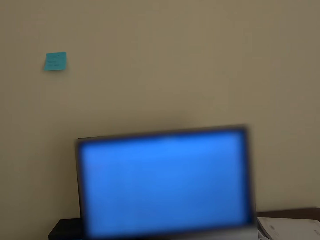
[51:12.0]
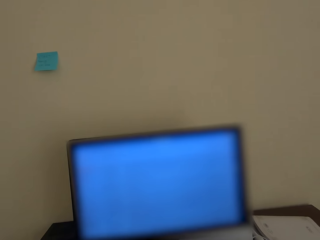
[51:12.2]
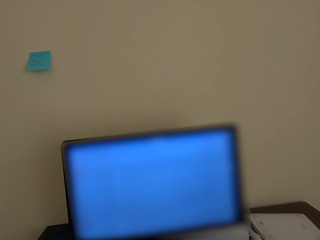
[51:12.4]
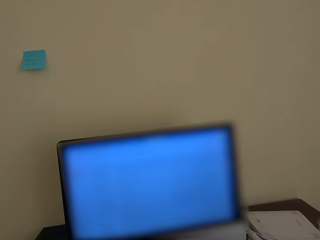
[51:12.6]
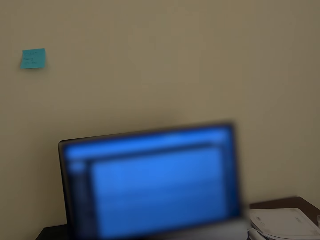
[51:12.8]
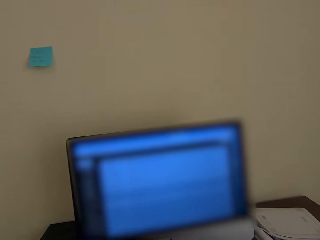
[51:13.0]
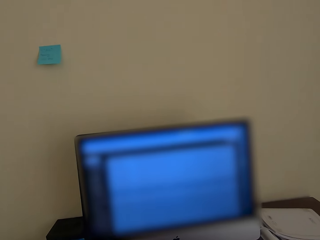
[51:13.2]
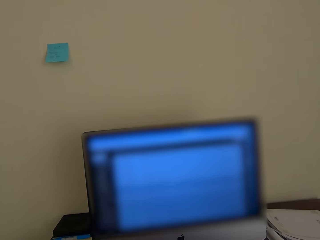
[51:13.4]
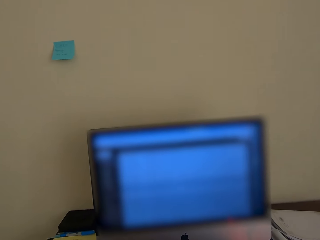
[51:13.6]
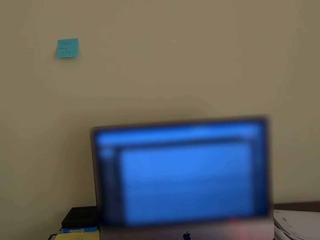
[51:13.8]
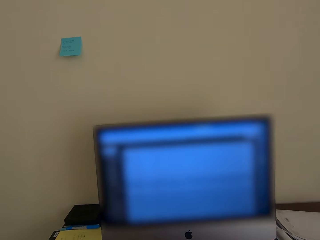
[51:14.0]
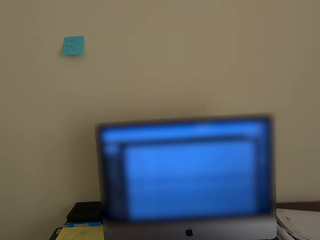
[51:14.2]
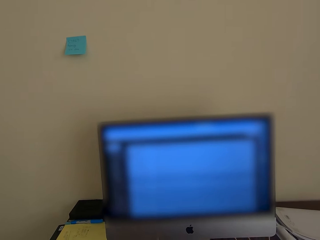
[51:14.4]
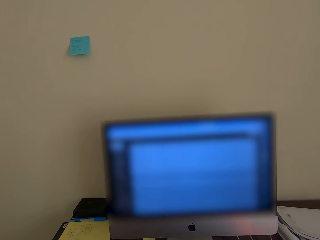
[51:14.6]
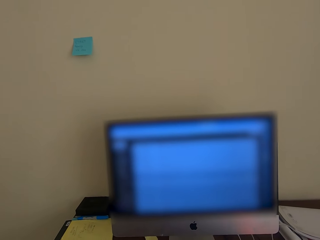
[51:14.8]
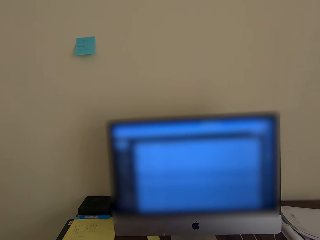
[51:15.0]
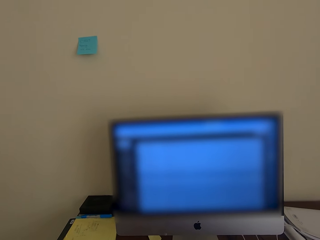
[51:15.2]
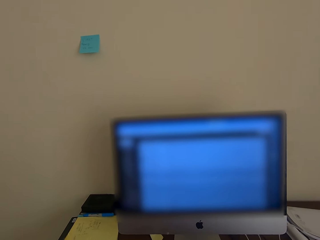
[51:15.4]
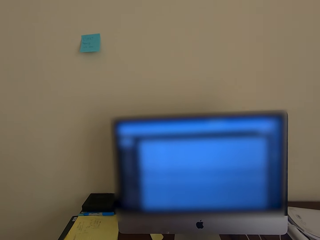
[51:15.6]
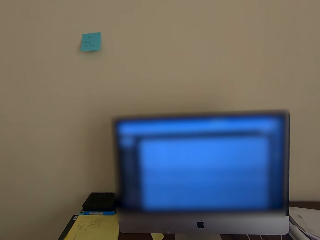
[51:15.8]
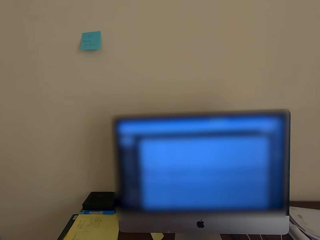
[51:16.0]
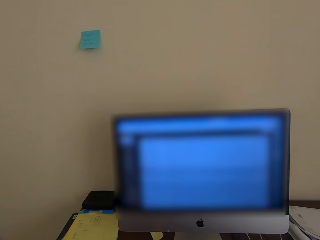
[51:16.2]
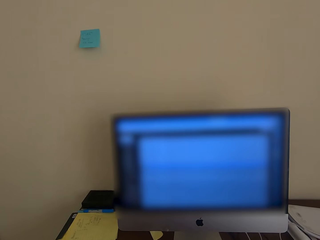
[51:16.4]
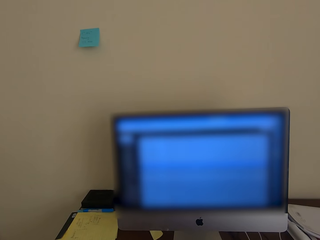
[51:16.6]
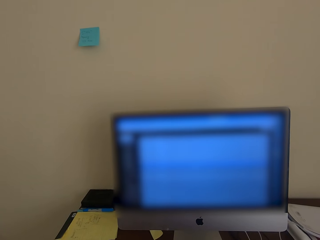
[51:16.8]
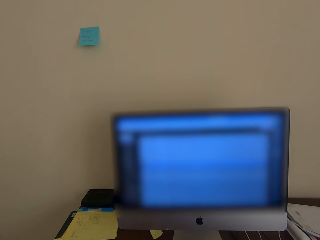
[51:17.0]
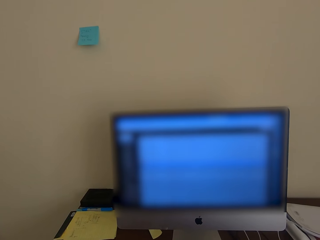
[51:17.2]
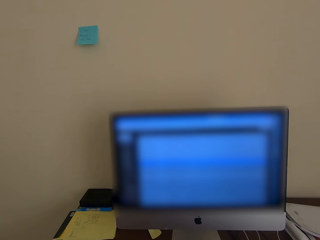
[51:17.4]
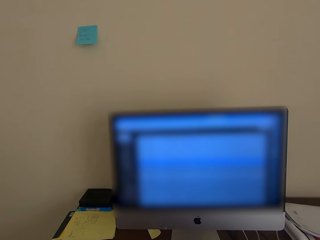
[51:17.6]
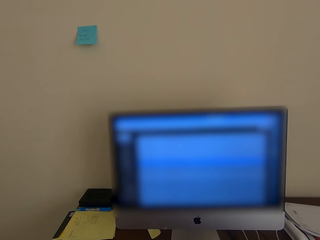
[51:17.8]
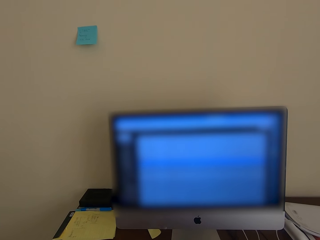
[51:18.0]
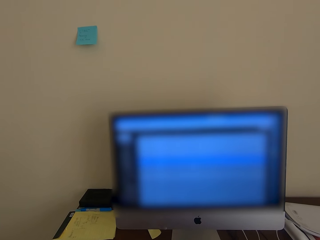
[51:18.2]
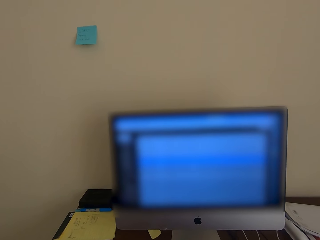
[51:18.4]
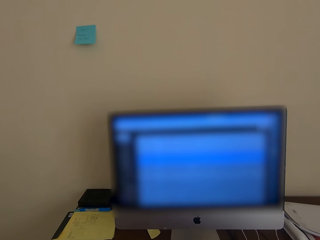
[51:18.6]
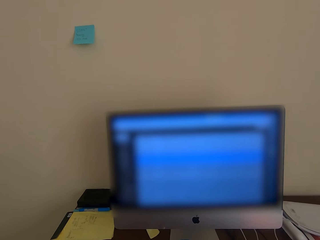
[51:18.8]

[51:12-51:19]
The camera wearer types on the keyboard. They check the desktop.

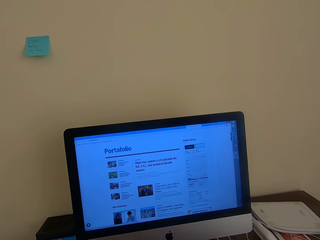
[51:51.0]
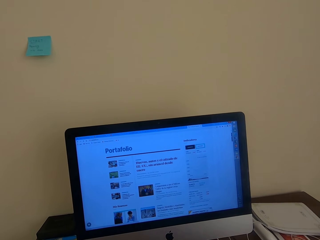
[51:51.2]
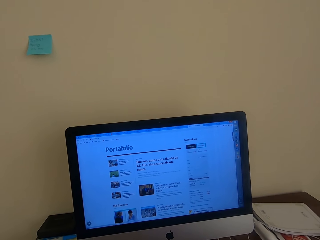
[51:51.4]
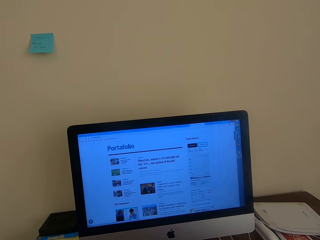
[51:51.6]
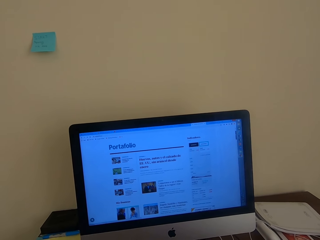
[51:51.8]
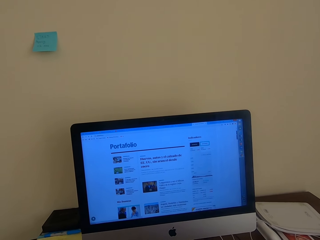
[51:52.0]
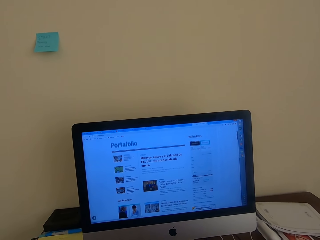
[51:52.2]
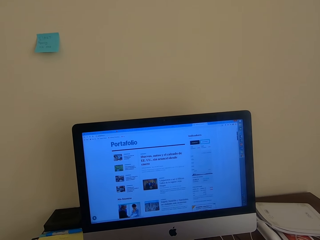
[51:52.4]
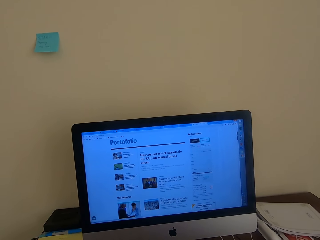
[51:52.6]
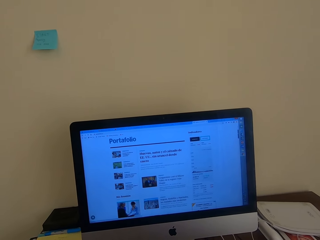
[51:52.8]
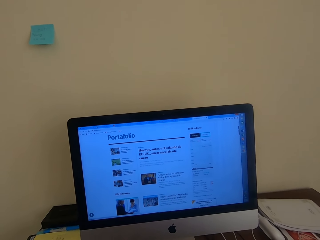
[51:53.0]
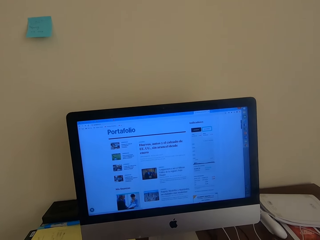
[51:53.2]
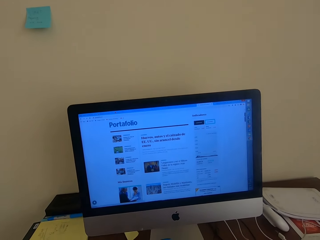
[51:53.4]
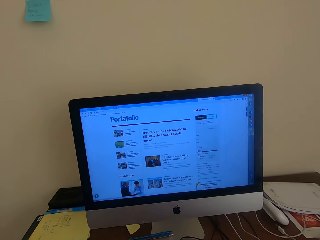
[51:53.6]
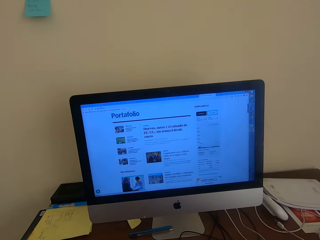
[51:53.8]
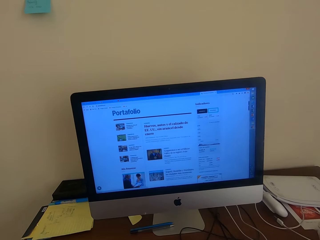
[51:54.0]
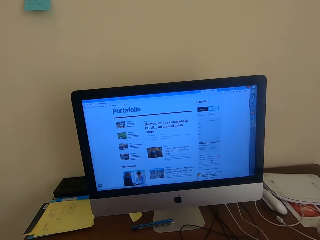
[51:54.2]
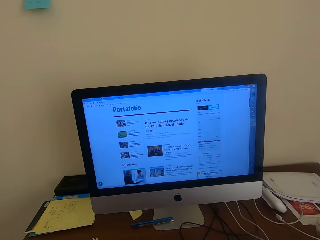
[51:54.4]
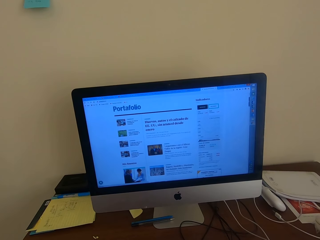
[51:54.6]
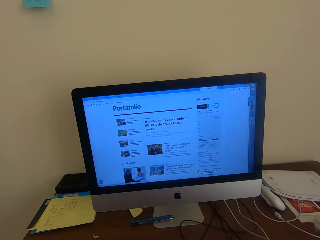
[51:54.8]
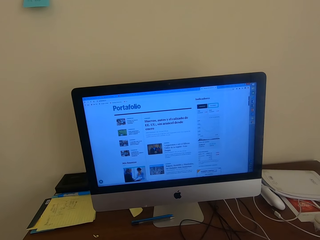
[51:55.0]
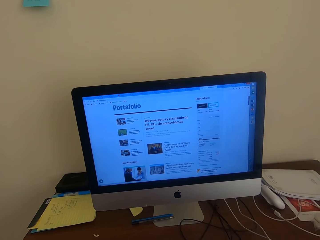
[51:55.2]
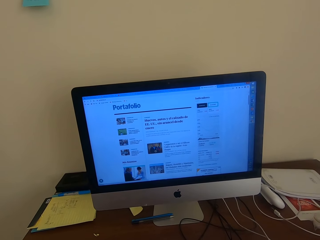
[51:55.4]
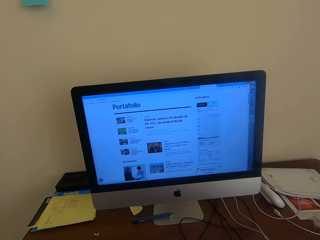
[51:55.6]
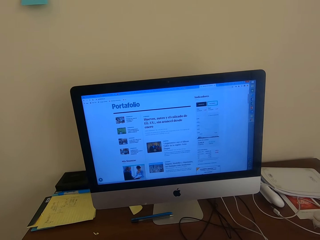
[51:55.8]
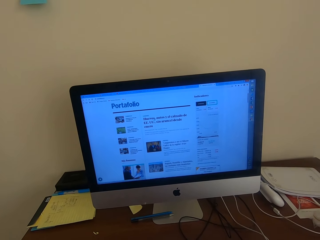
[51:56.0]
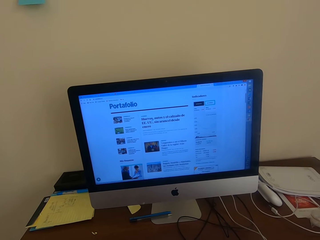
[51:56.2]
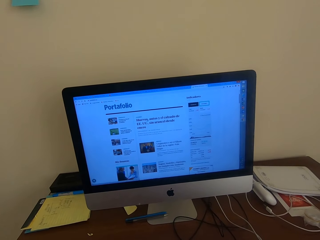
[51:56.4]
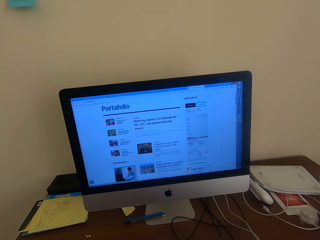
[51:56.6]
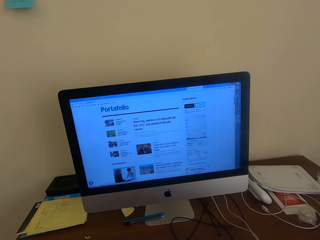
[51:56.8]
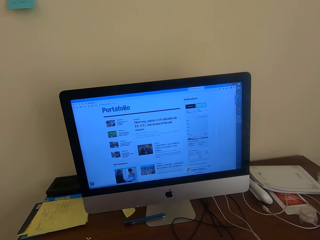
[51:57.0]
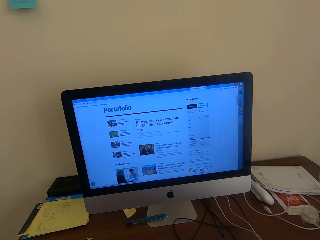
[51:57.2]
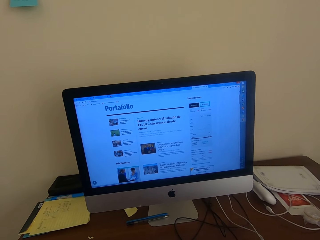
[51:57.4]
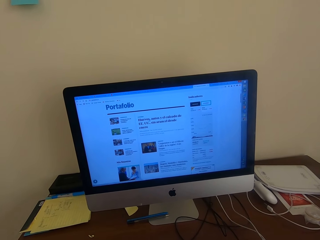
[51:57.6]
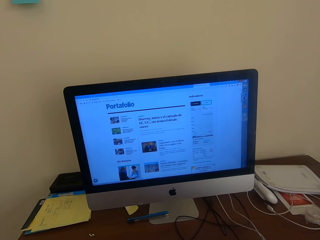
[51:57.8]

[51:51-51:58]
The camera wearer checks the desktop.

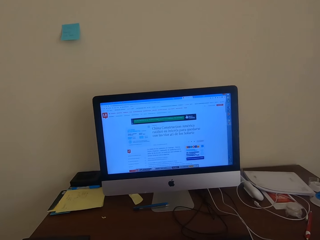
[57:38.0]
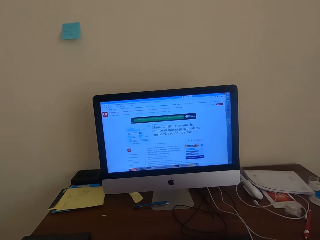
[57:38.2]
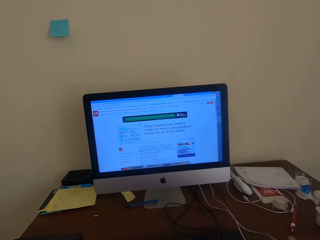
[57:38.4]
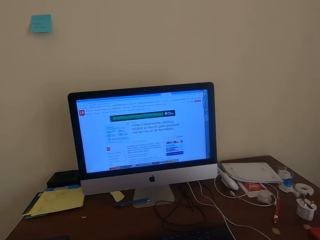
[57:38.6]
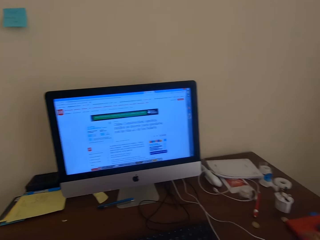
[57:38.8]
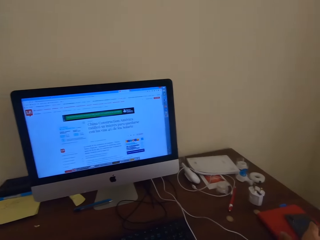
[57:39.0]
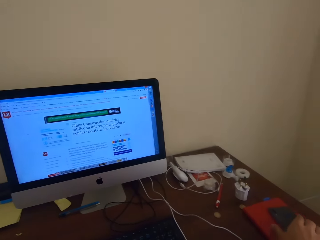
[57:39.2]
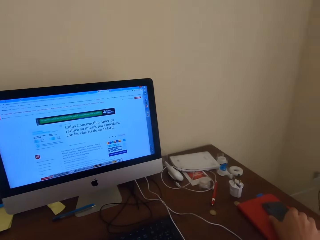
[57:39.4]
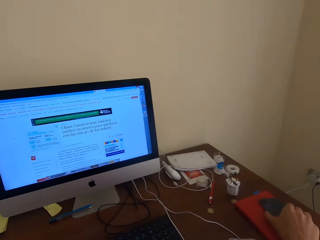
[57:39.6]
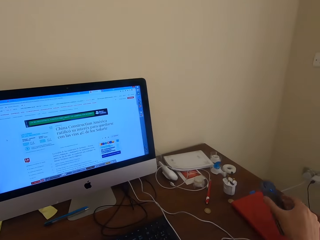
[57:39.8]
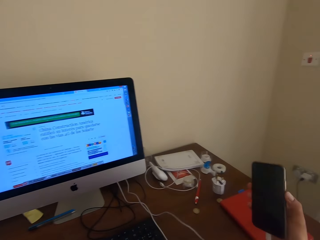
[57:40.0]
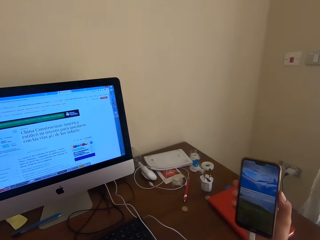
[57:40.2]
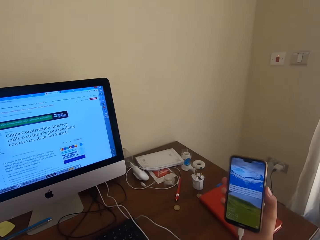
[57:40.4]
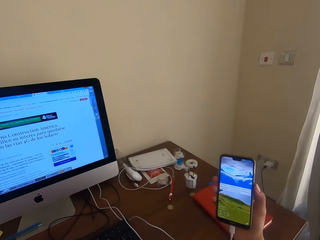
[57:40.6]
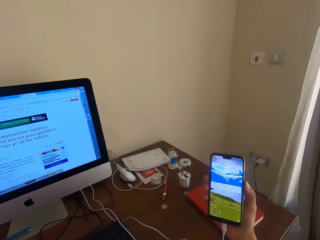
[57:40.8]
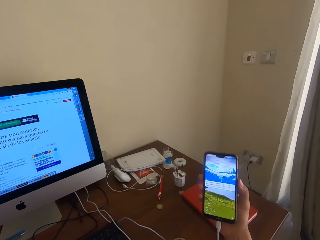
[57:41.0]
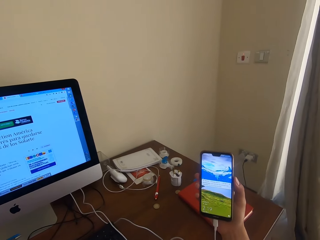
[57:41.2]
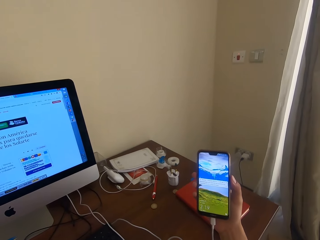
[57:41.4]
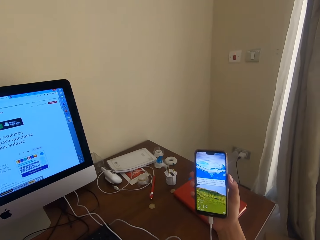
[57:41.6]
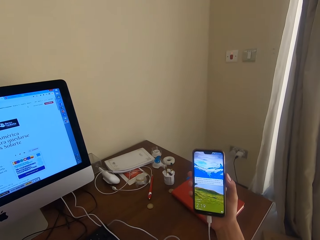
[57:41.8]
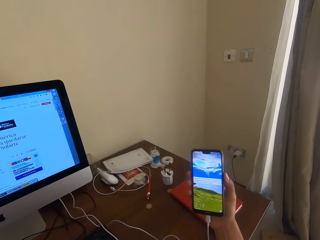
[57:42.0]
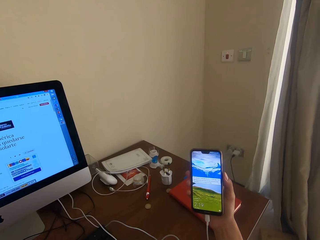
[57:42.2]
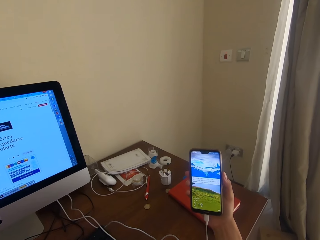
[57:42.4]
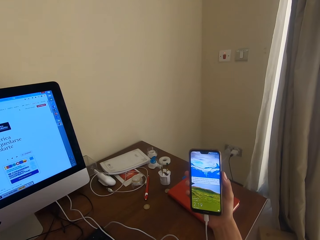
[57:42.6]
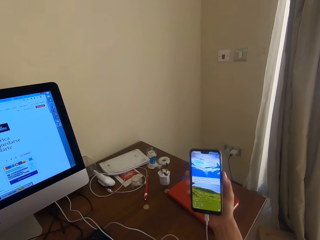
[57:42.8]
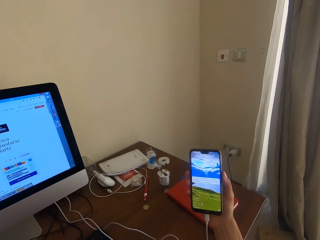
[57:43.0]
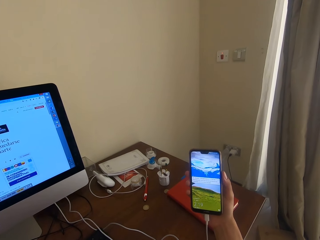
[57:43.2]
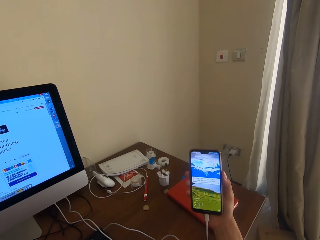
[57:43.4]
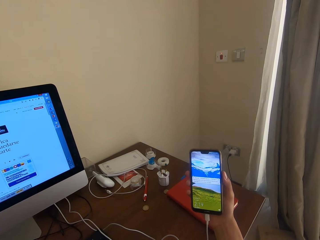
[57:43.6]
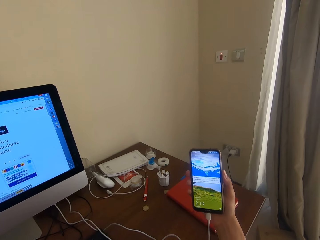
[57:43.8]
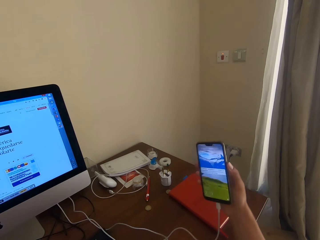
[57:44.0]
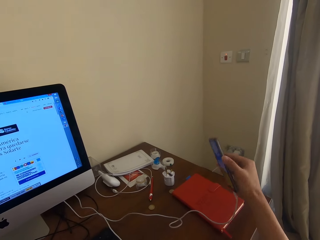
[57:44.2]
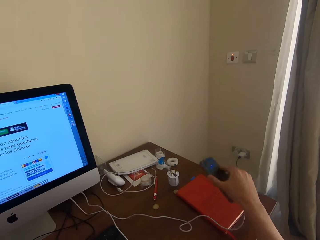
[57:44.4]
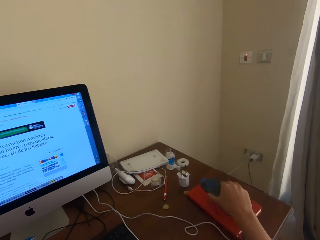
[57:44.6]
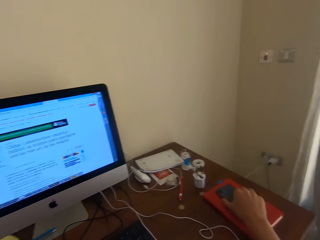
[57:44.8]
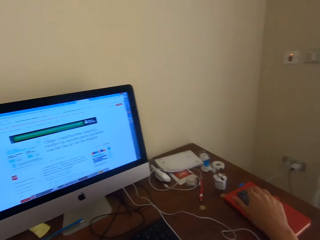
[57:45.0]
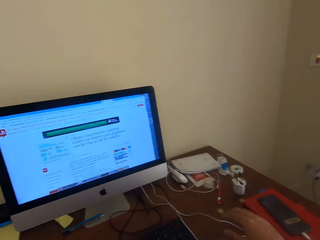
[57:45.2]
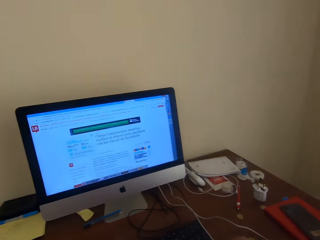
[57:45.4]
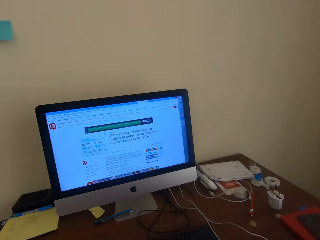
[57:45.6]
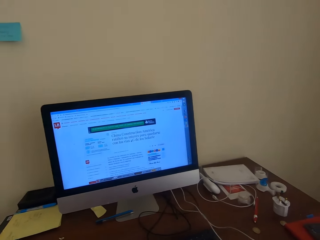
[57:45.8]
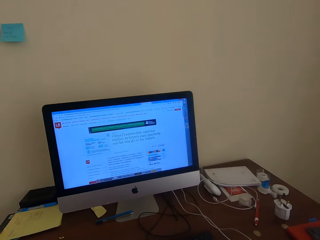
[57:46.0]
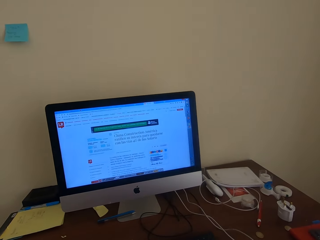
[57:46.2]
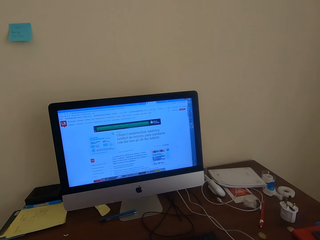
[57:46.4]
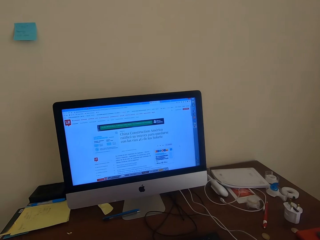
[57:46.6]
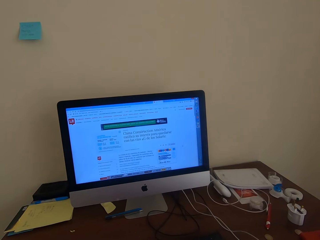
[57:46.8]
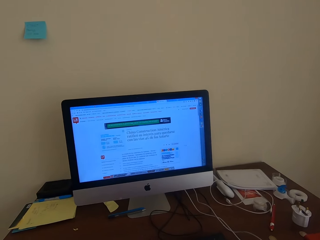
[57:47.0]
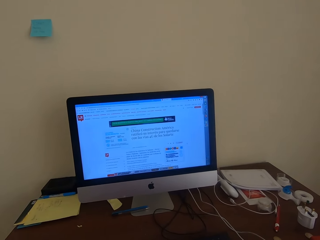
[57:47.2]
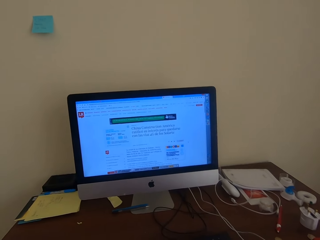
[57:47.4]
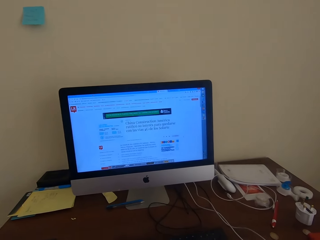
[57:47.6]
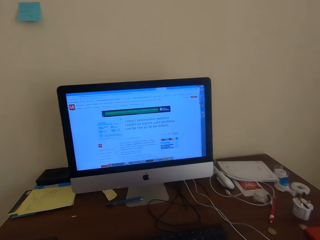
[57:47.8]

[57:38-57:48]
The camera wearer picks up the cell phone from the notebook. They use the desktop. They look on the cell phone. They put the cell phone on the notebook. They use the desktop.
